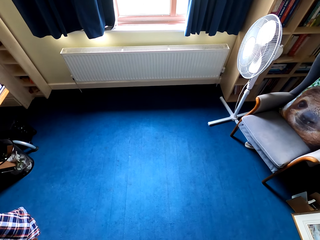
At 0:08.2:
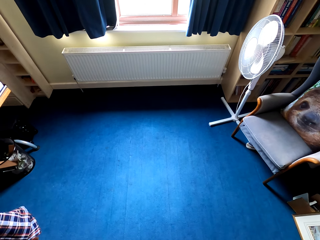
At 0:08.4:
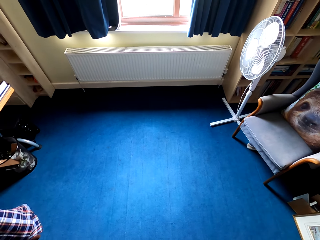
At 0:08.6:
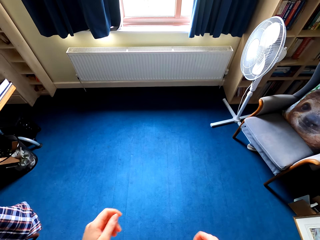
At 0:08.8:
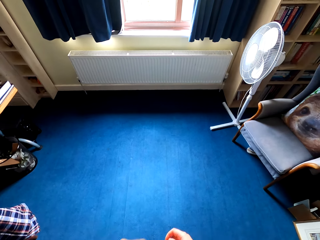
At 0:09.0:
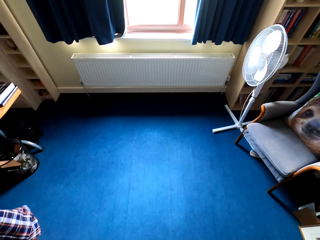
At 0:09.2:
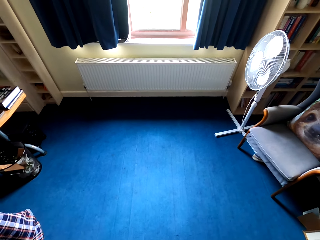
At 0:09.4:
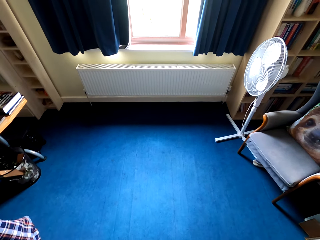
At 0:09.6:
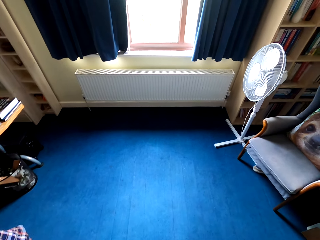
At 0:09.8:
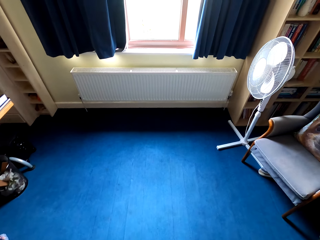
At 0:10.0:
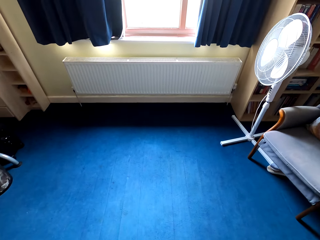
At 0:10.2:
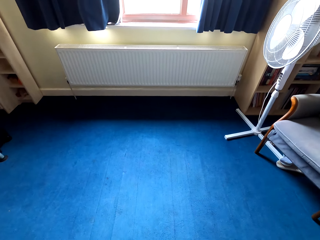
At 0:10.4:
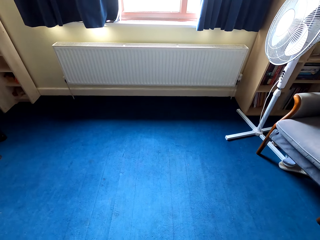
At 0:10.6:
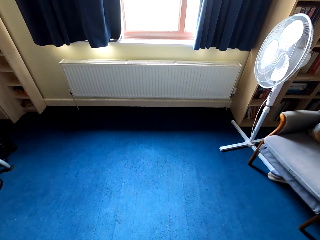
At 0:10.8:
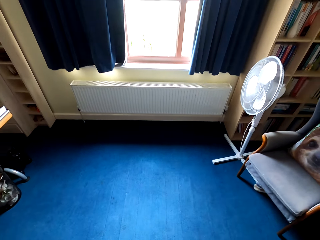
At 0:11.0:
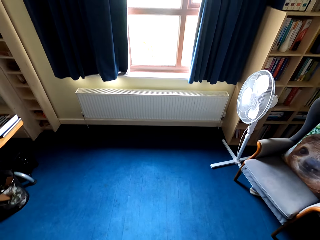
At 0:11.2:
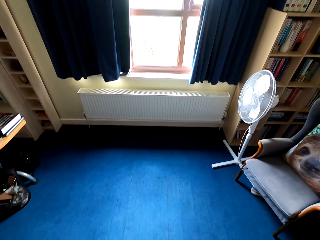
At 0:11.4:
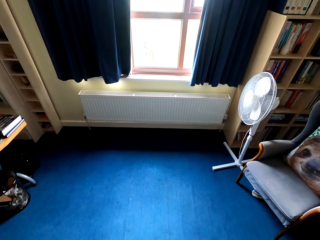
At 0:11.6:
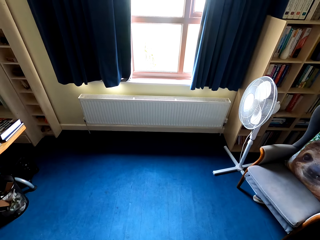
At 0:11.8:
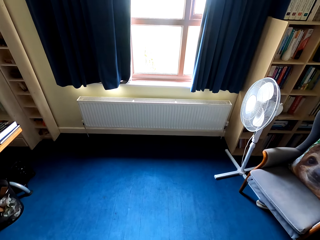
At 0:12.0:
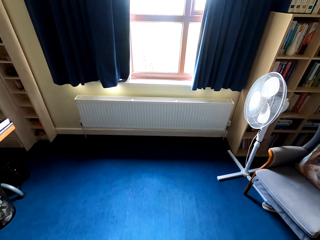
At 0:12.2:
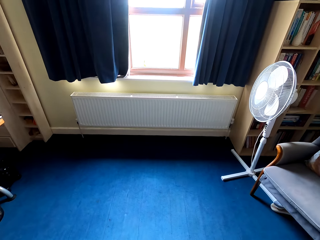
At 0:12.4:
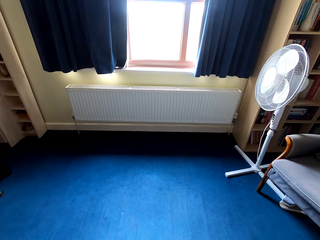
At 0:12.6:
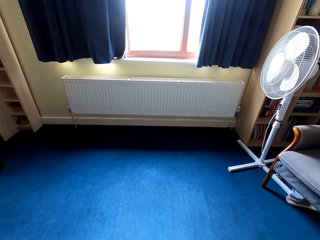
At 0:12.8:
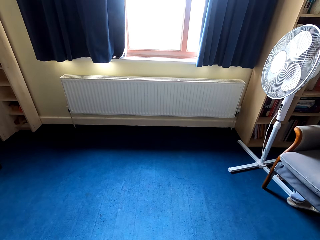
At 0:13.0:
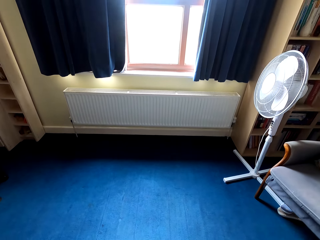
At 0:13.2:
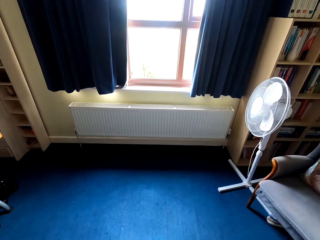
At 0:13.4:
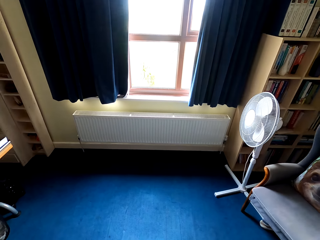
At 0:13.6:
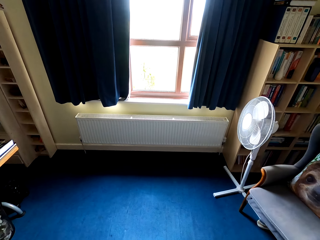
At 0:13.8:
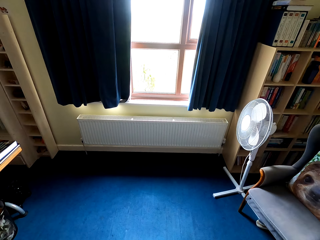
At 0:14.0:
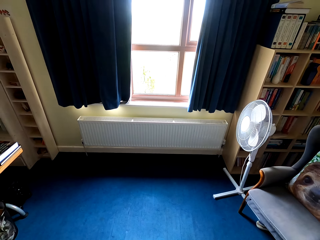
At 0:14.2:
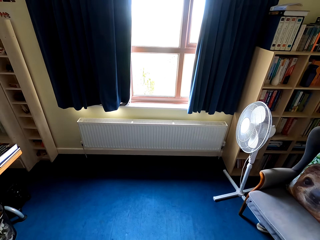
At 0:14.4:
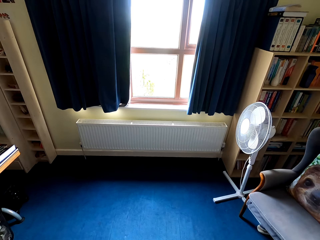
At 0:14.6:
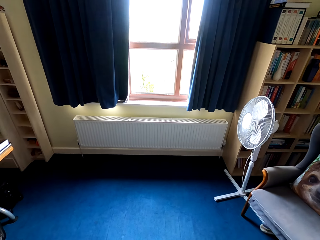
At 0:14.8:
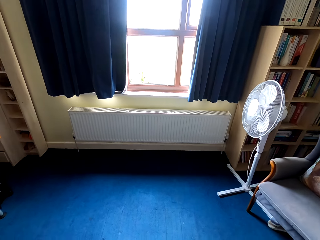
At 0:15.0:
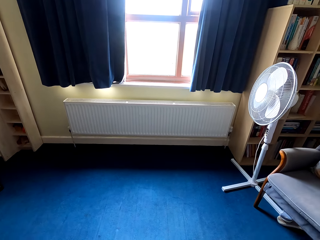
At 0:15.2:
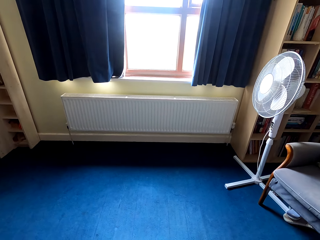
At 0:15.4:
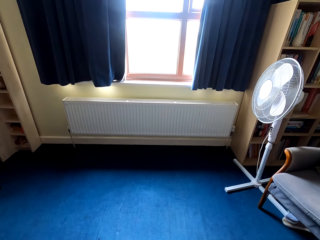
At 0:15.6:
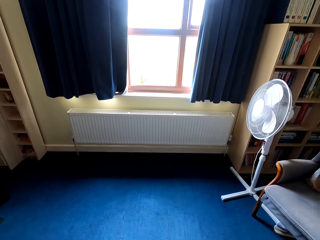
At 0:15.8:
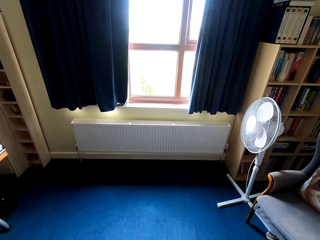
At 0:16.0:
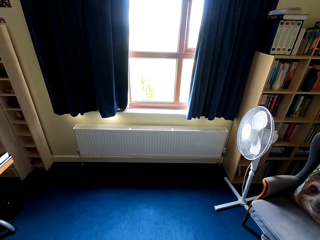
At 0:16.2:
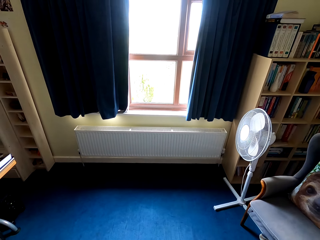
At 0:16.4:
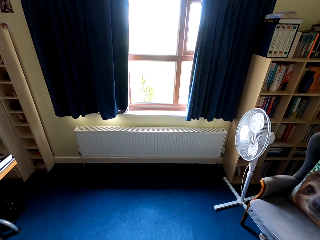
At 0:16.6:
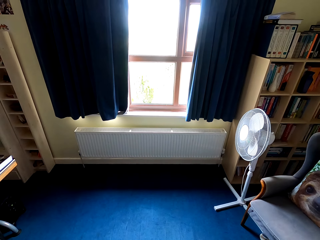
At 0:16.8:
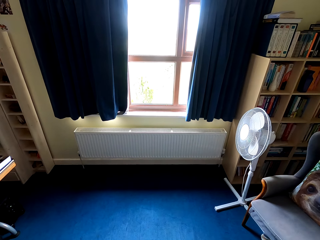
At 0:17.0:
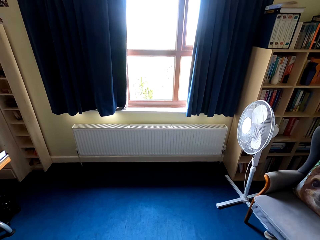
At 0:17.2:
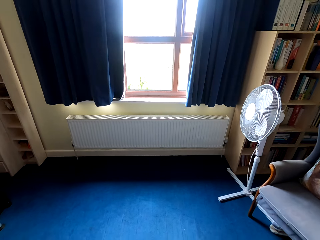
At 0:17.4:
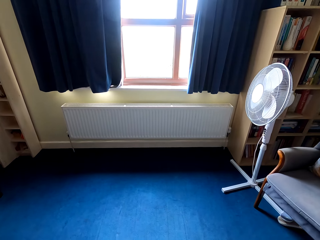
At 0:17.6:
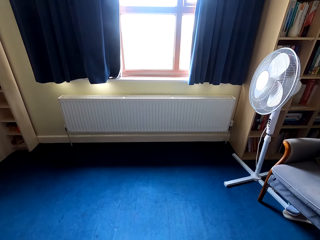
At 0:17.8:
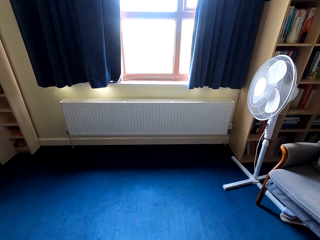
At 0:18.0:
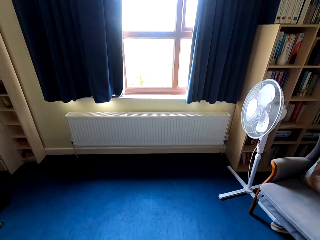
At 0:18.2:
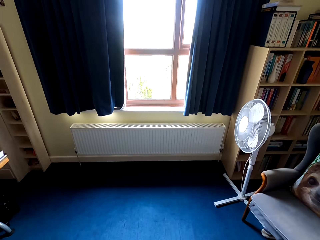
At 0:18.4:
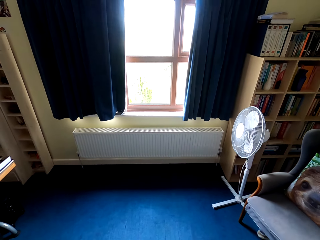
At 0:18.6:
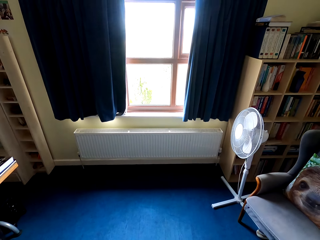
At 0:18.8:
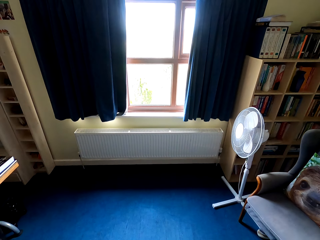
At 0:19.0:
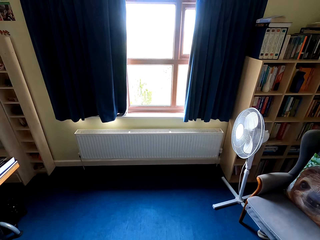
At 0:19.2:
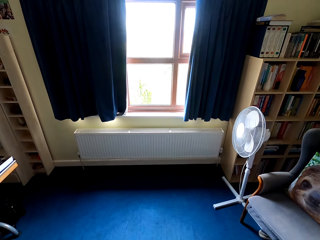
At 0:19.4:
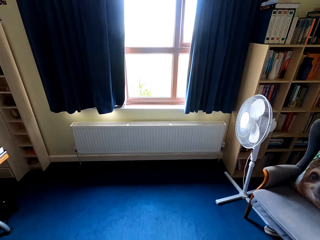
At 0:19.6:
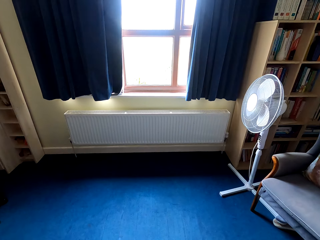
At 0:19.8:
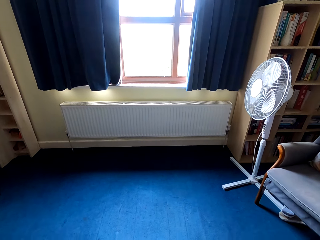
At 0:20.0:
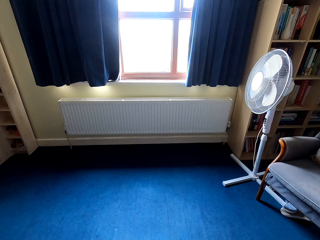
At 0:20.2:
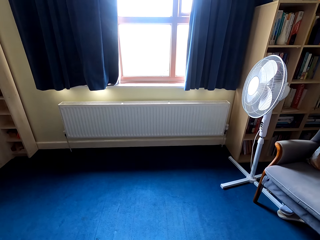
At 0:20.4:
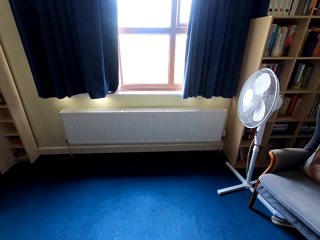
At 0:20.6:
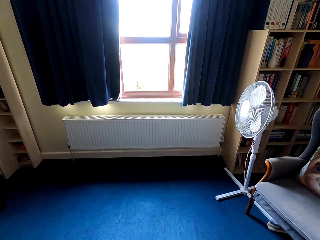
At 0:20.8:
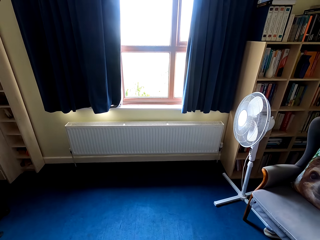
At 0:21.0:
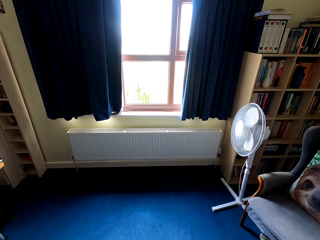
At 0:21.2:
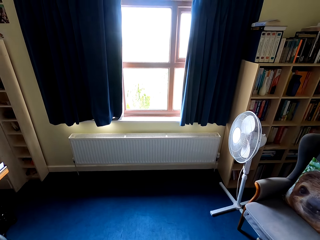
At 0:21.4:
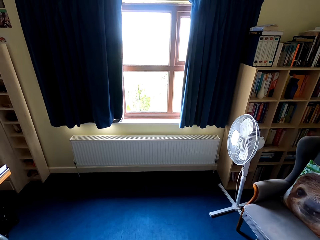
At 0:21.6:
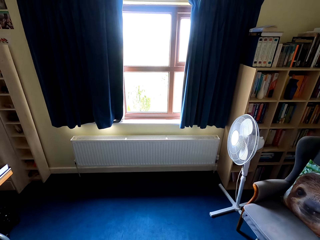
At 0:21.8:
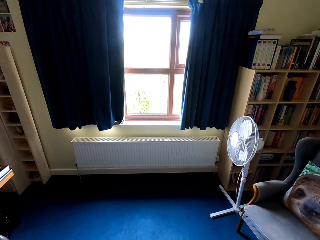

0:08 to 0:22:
The camera wearer exercises. They exercise in the house.

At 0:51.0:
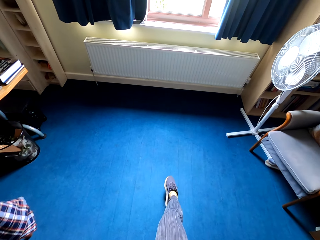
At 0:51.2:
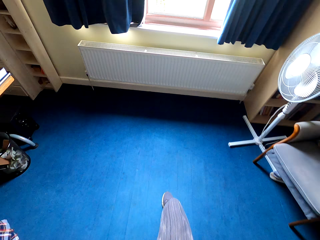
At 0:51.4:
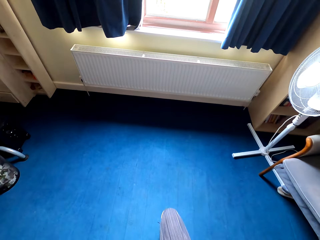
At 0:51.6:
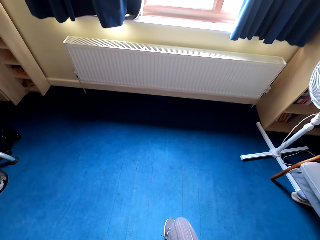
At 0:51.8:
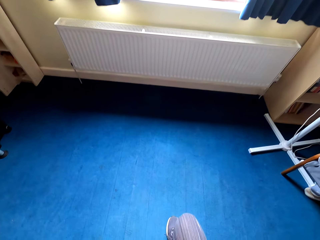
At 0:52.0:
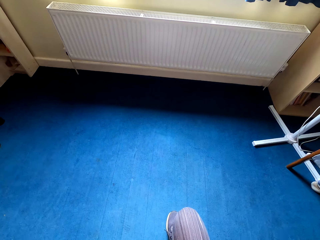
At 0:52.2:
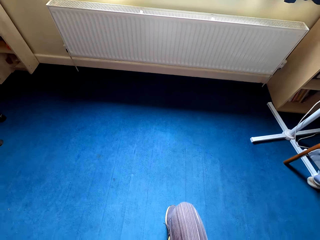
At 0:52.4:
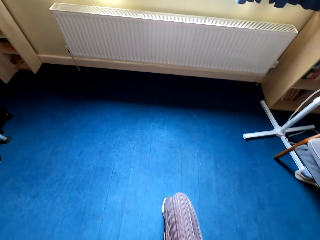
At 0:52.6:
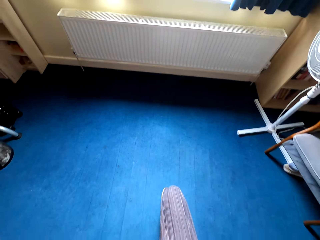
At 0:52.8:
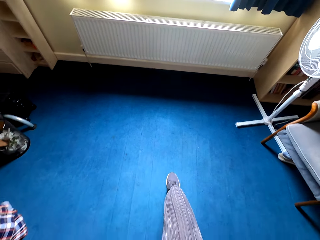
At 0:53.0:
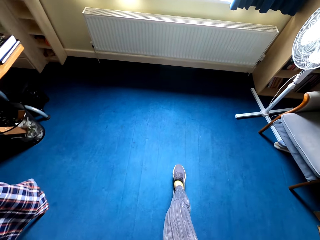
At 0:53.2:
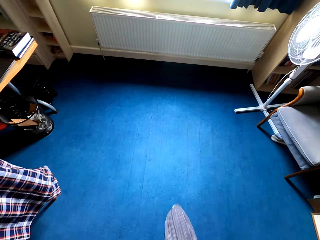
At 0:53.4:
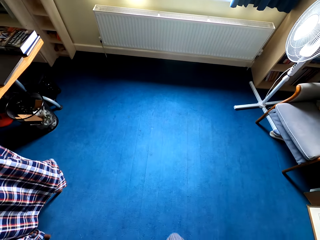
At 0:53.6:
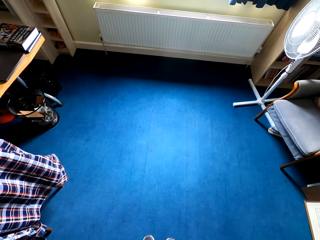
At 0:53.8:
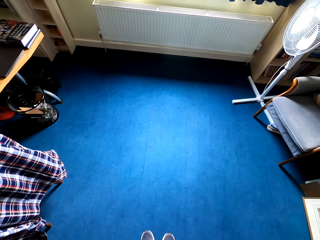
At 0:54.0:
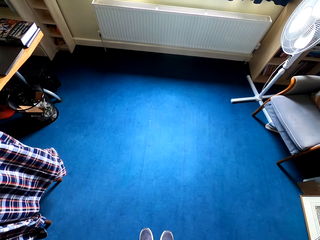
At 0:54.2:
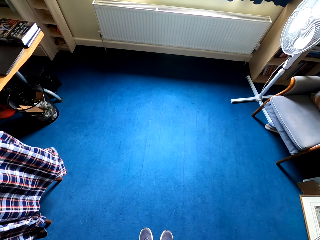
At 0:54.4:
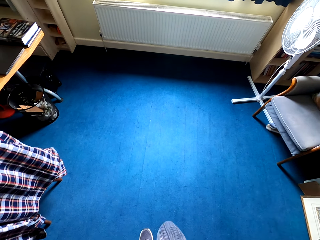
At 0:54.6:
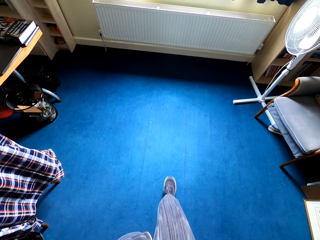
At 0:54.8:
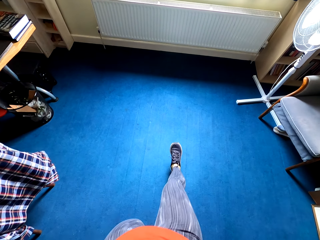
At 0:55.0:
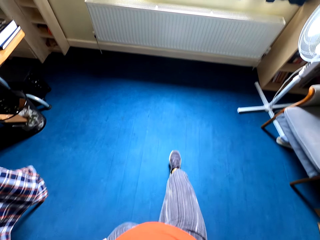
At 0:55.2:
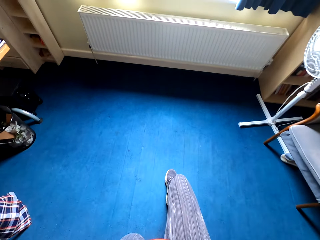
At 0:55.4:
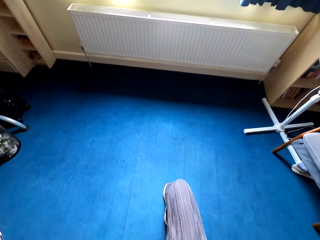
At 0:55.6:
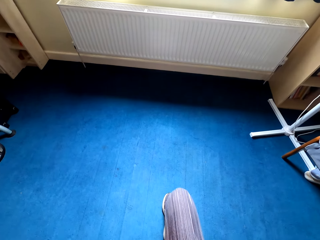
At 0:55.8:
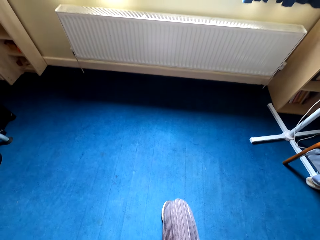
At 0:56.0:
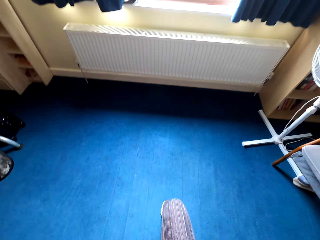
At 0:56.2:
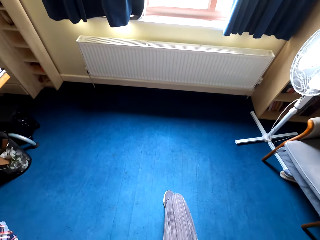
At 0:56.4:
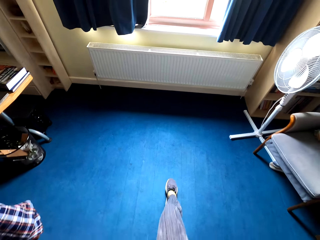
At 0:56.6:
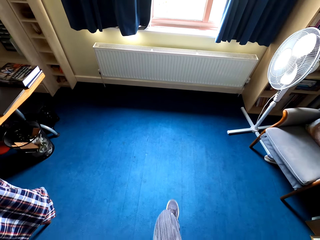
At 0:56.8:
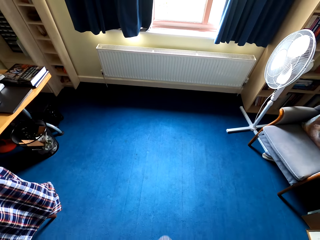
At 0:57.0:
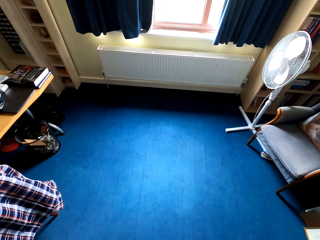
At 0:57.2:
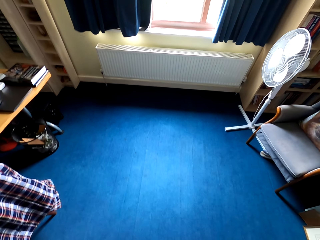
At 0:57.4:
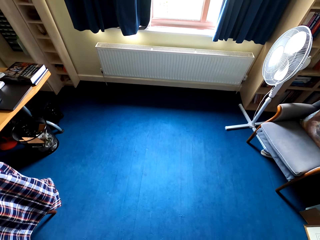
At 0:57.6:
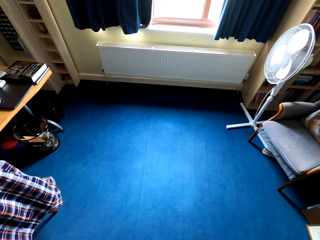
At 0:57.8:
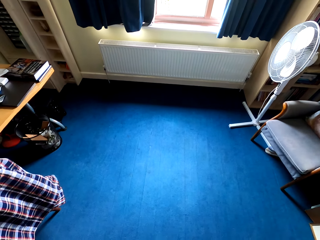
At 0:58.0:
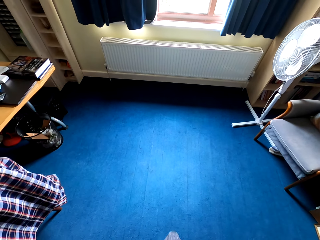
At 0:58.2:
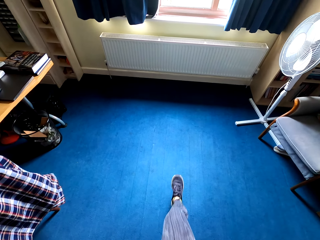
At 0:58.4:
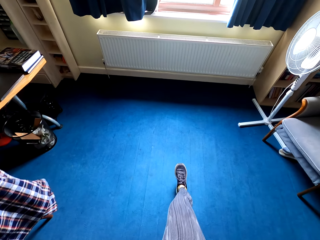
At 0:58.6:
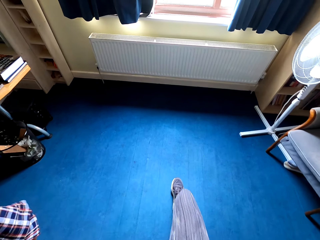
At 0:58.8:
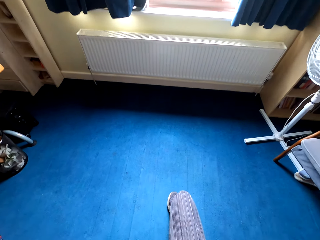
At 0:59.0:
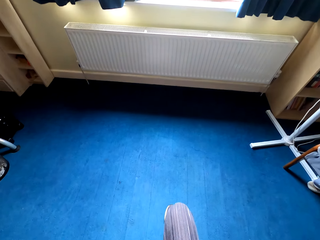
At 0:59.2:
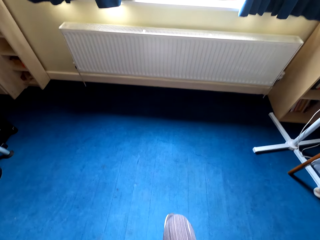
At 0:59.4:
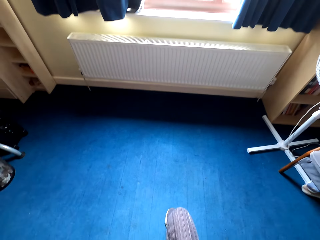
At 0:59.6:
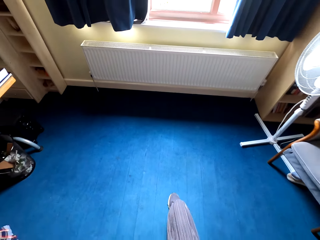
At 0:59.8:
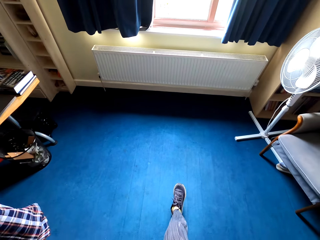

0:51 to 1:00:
The camera wearer is doing plunges. They exercise squats.
